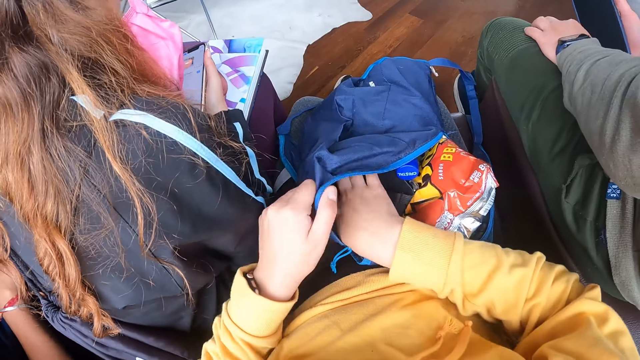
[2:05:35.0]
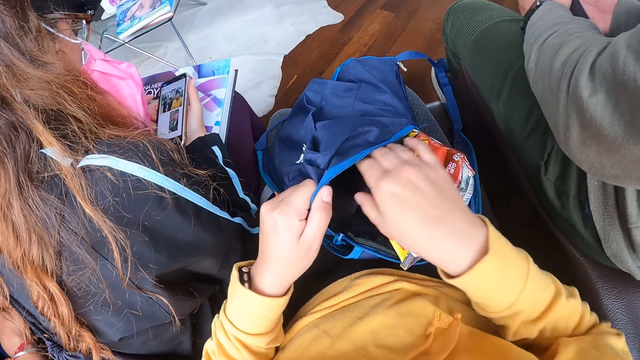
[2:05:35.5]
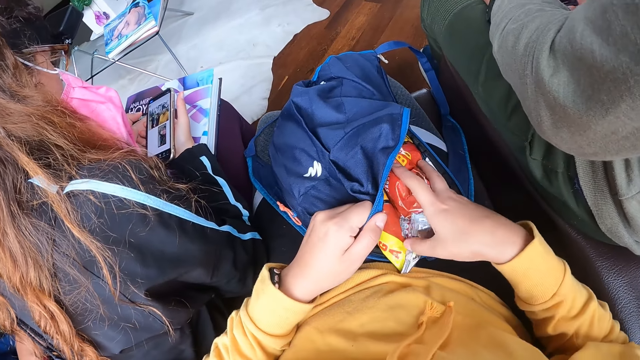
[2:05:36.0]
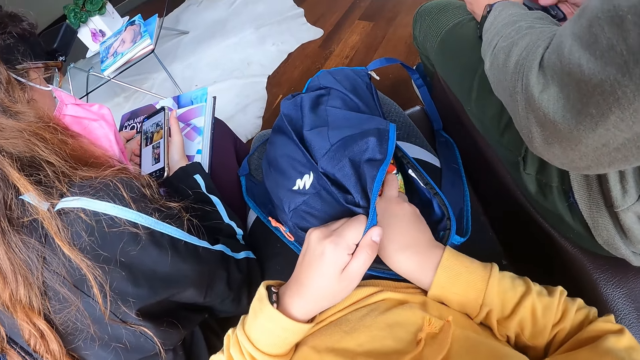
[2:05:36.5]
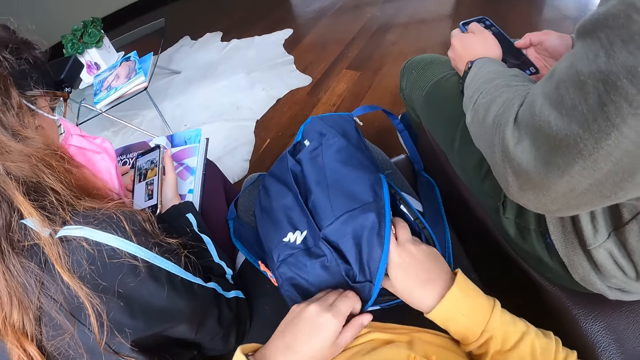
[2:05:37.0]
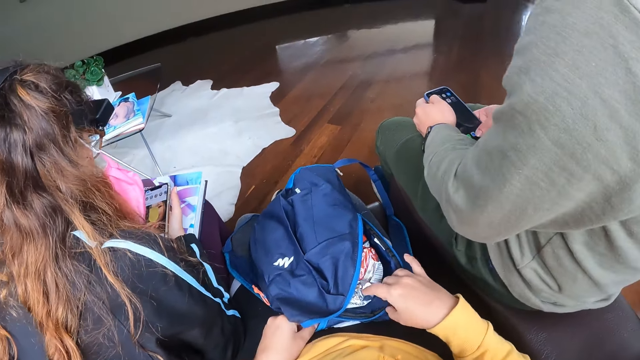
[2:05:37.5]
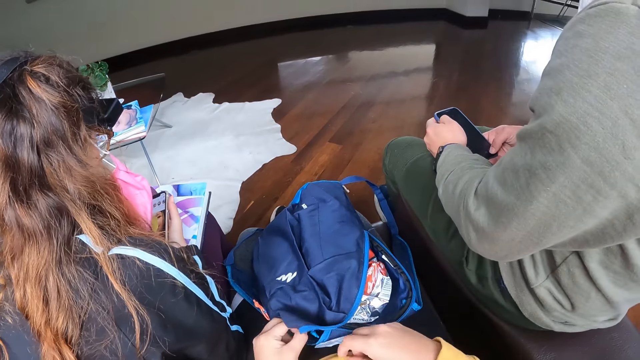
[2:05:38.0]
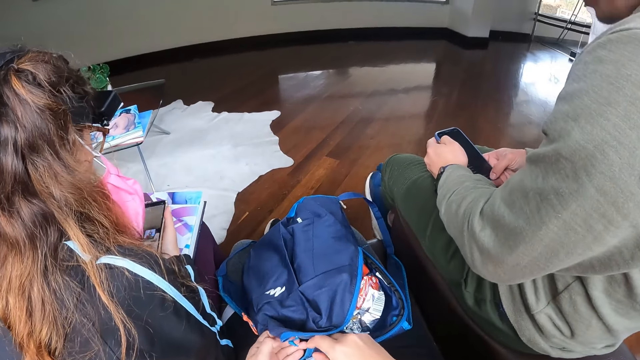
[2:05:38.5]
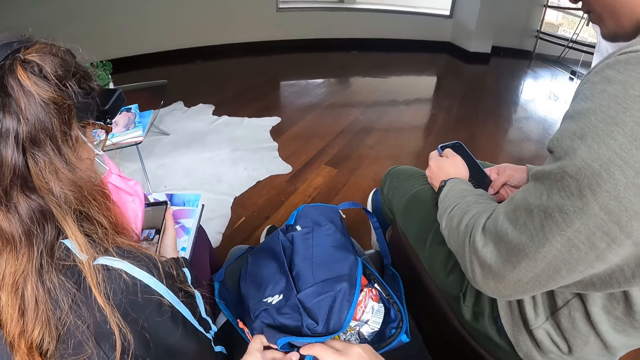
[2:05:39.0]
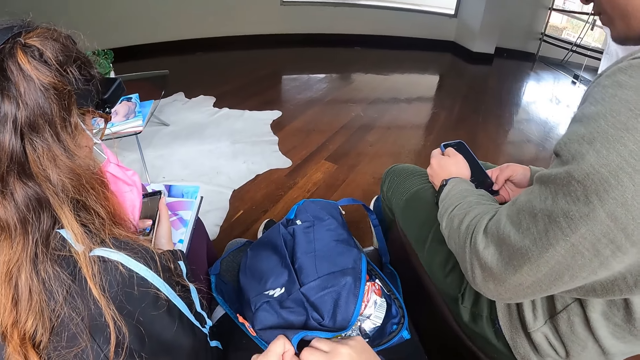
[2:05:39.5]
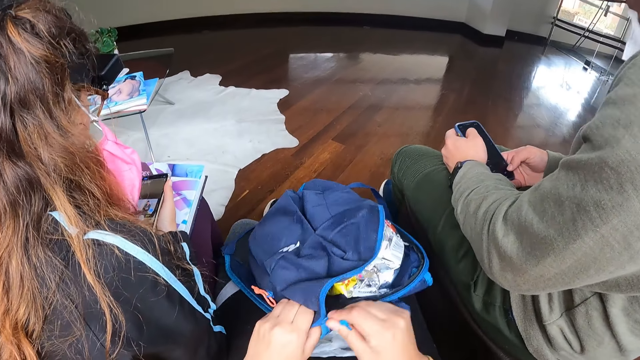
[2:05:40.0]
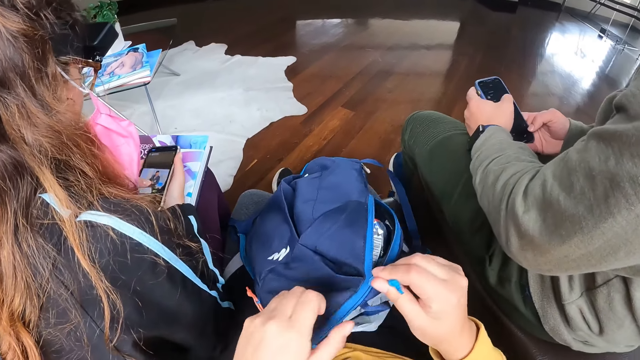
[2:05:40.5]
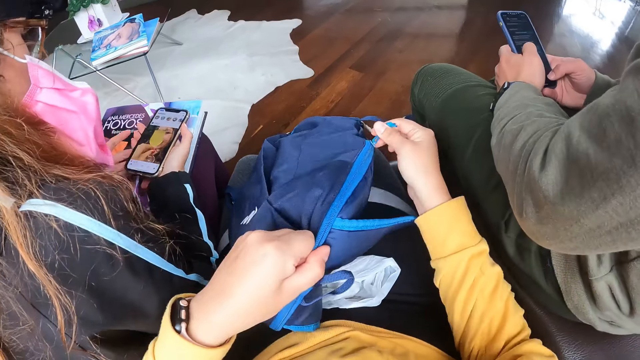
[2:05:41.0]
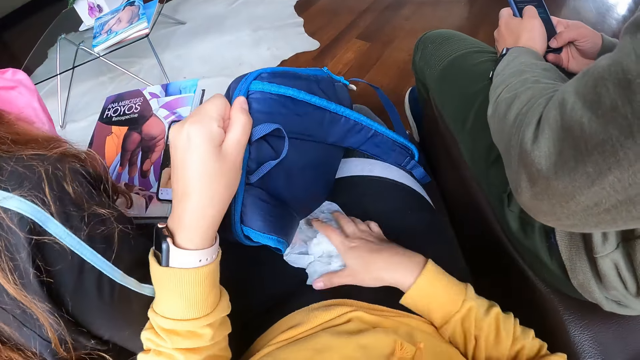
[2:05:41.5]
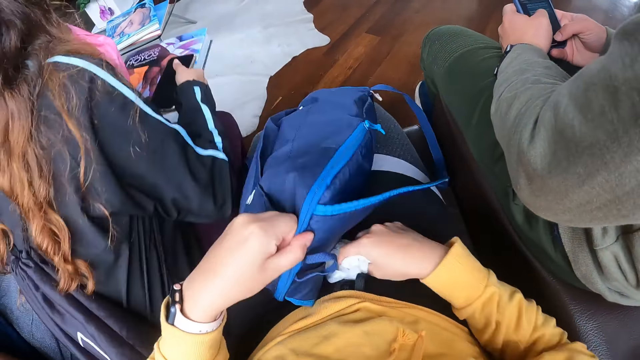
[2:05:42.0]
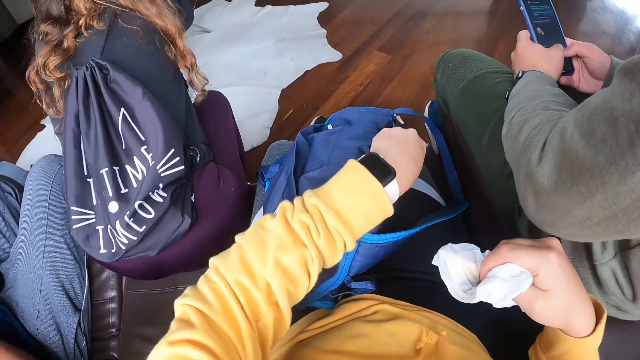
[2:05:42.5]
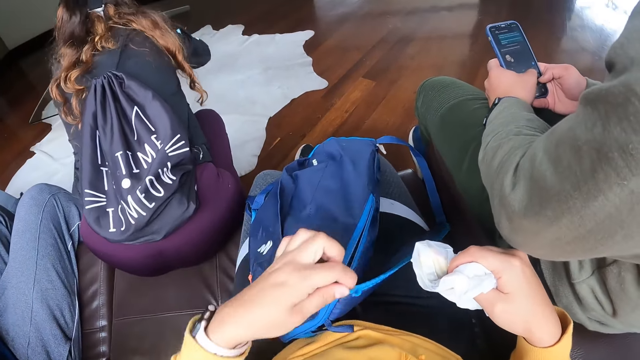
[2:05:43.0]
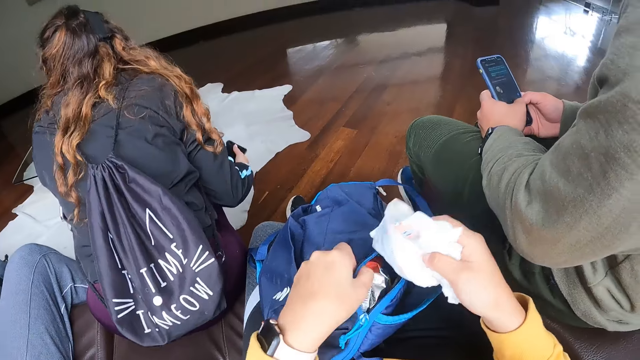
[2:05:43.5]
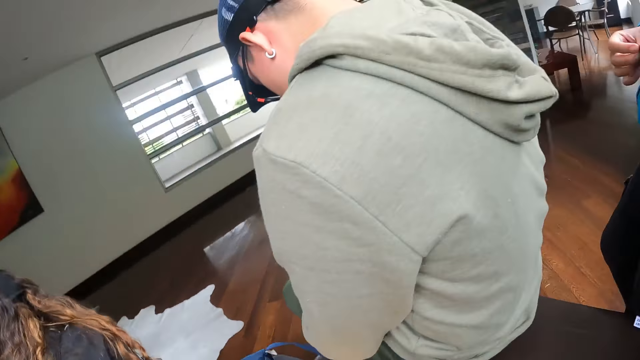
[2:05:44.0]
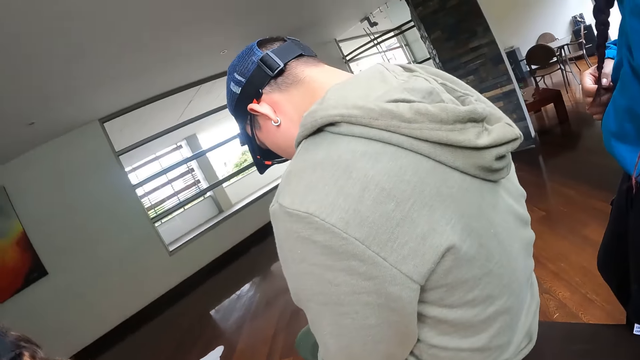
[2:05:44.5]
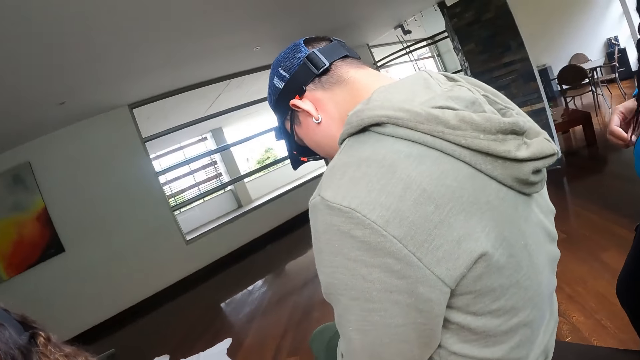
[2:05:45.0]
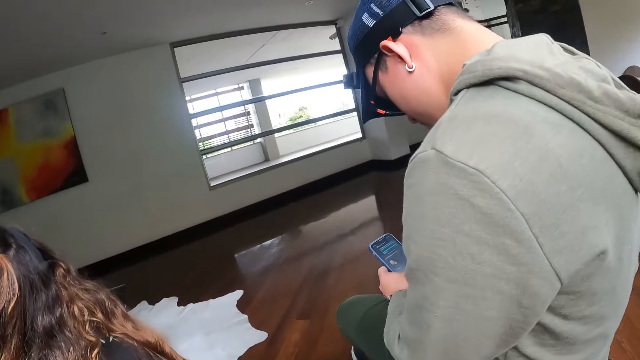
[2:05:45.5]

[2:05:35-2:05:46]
The camera wearer pushes the belt in the bag with her right hand. She pushes a nylon into the bag. She puts the packet in the bag. A man holds the phone with both his hands and operates the phone with both hands. The camera wearer zips the bag with both hands. She picks the nylon on her thigh with her right hand. A woman carries the book with both hands. The camera wearer unzips the bag with her left hand. She opens the bag with her left hand. She places the nylon in the bag with her right hand.

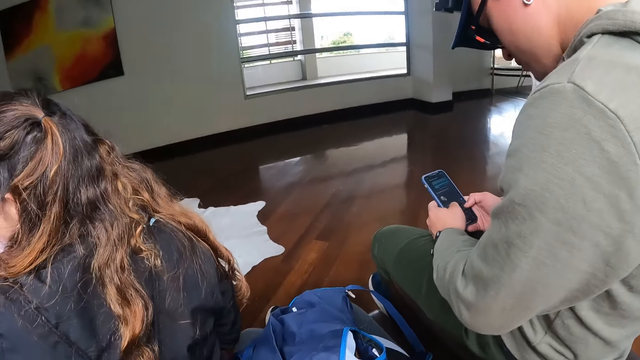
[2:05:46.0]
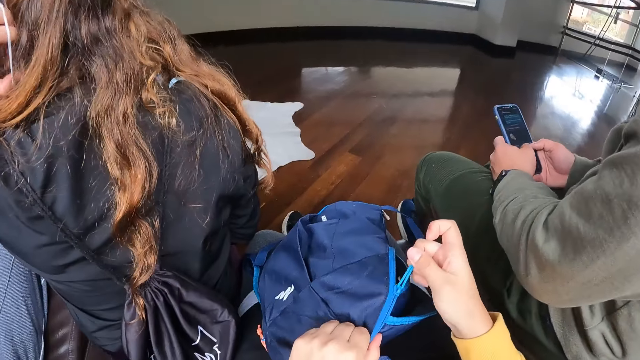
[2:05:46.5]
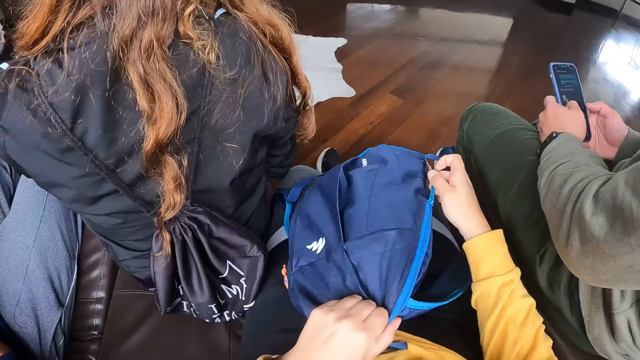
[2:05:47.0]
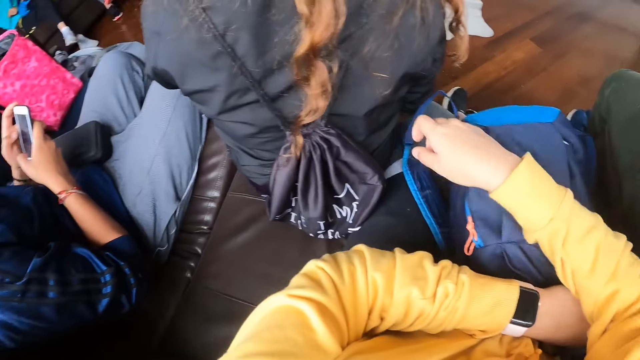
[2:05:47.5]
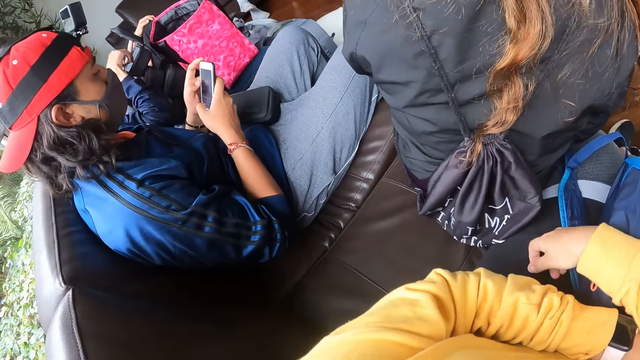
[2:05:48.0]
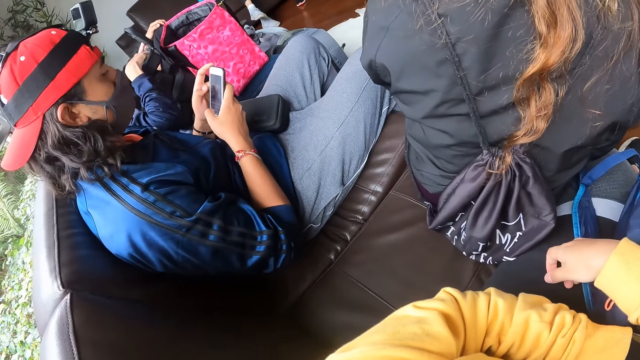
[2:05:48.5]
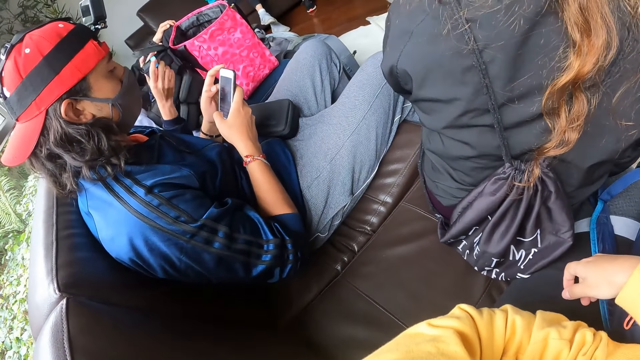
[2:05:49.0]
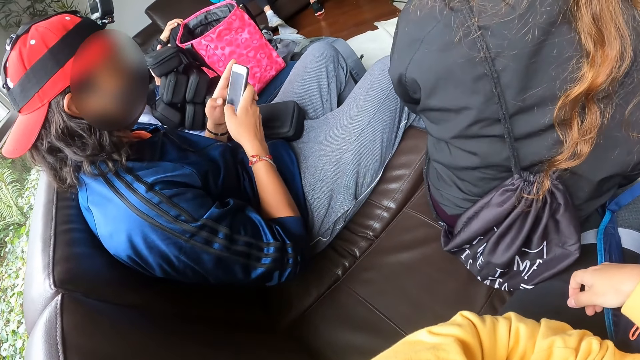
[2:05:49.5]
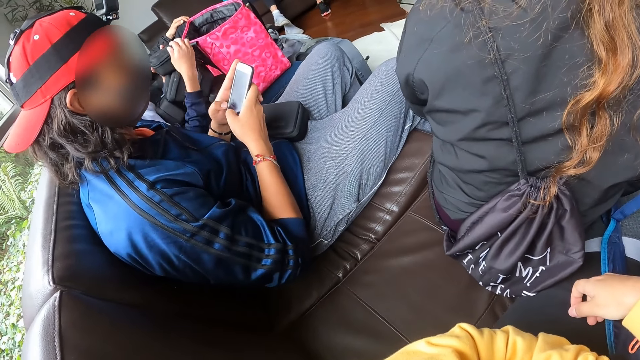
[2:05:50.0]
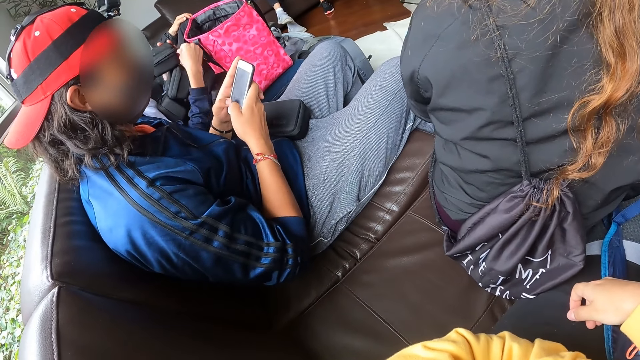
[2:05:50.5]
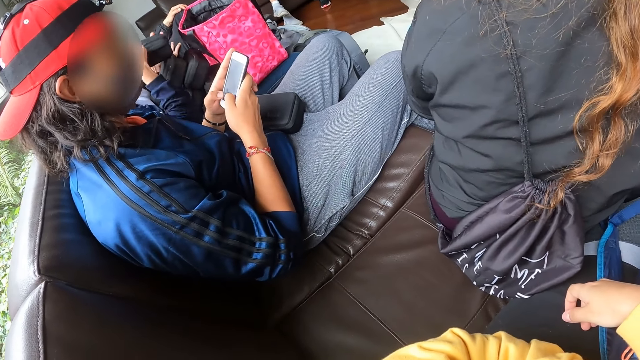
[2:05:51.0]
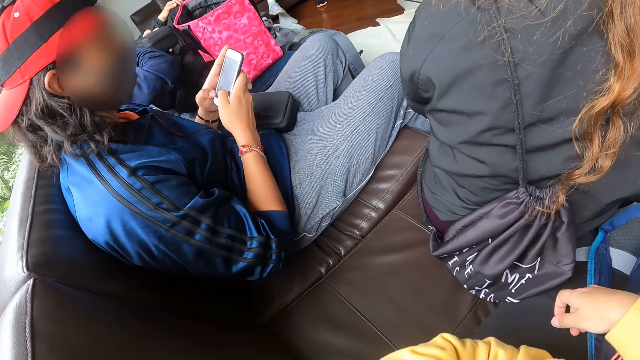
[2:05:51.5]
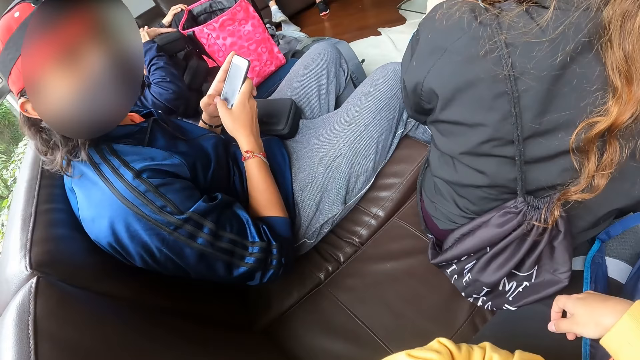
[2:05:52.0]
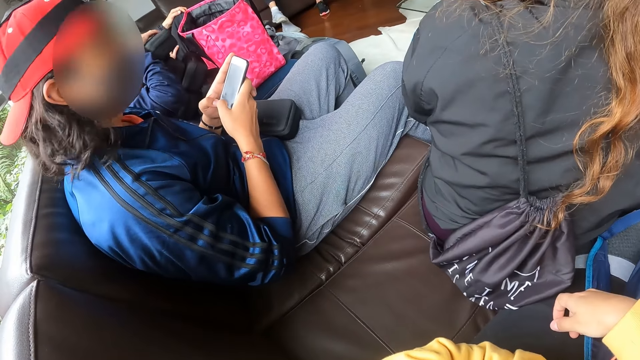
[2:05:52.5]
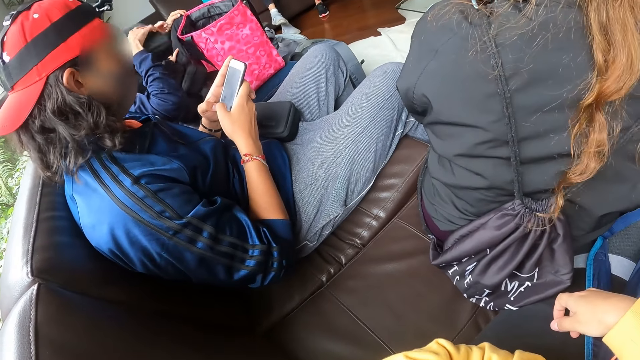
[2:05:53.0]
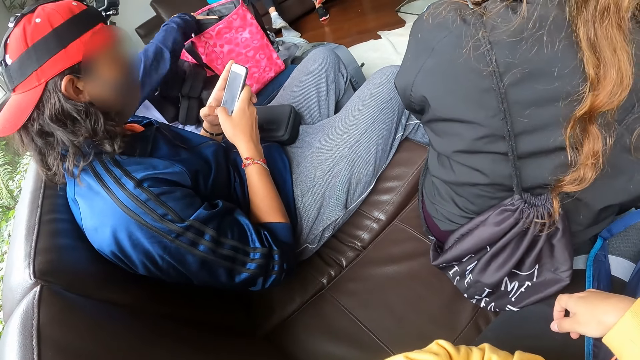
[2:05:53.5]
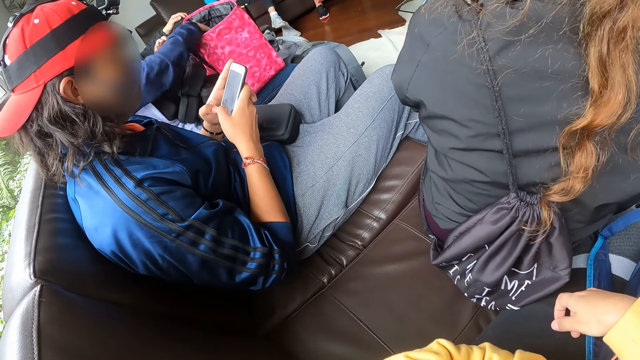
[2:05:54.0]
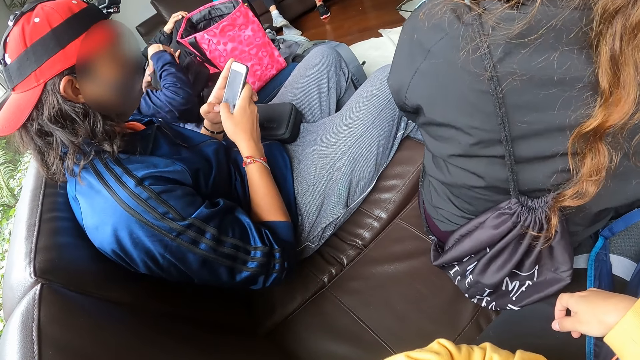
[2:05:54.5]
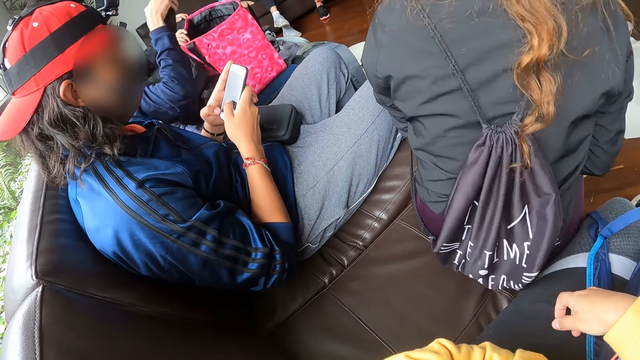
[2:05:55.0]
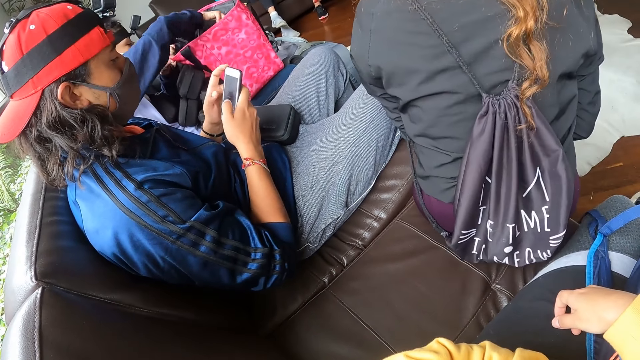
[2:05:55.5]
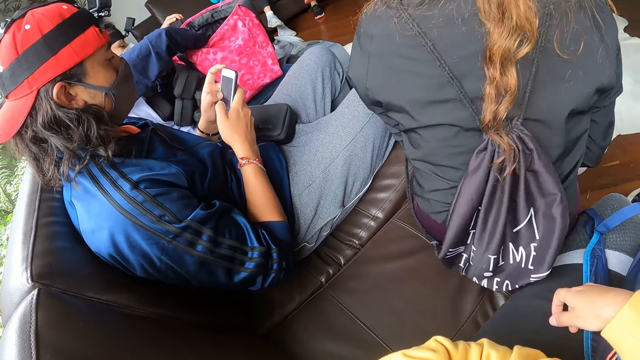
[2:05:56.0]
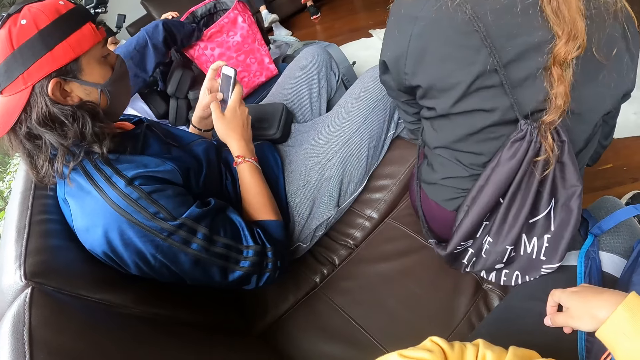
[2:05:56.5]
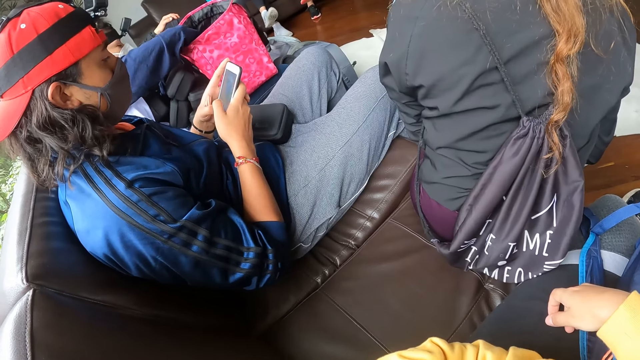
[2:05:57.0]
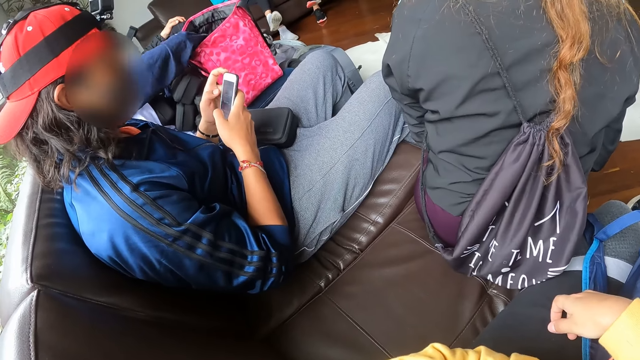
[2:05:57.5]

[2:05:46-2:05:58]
The camera wearer zips the bag with her right hand. A man holds the phone with both hands and operates the phone with both hands. Another man zips a pouch with his right hand. The camera wearer looks around. The other man picks the pouch from his thigh with his right hand. He places the pouch in the bag with his right hand. He passes the pouch from his left hand to his right hand. He places the pouch in the bag with his right hand.
